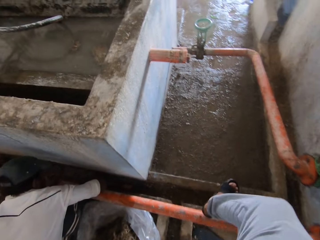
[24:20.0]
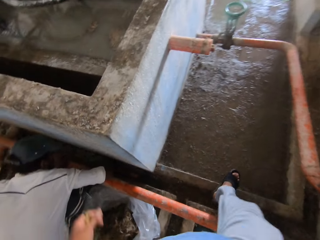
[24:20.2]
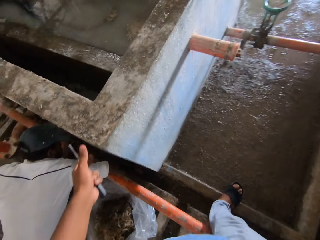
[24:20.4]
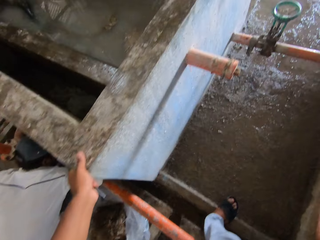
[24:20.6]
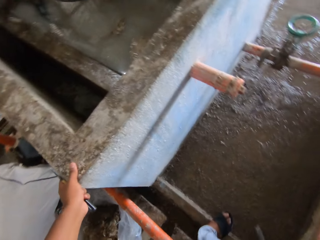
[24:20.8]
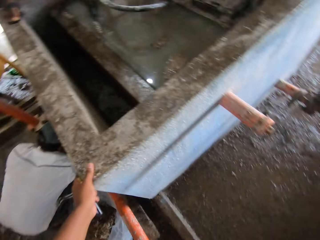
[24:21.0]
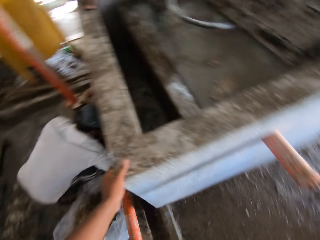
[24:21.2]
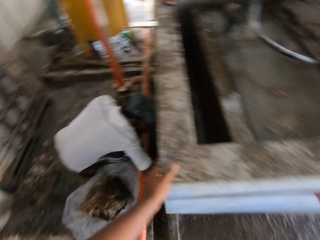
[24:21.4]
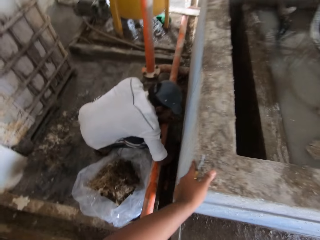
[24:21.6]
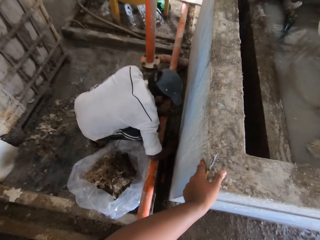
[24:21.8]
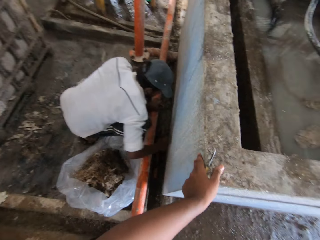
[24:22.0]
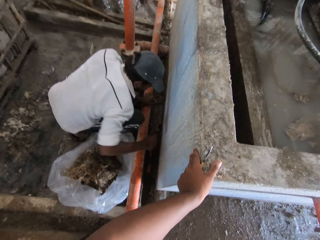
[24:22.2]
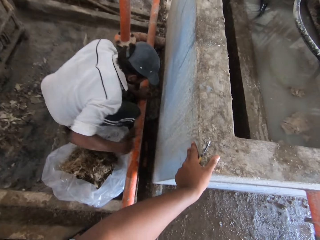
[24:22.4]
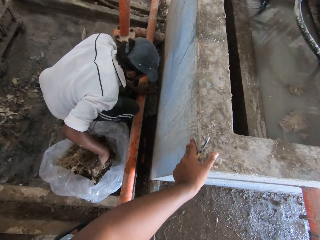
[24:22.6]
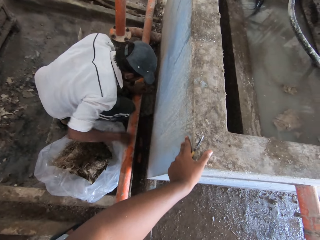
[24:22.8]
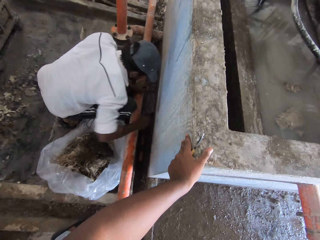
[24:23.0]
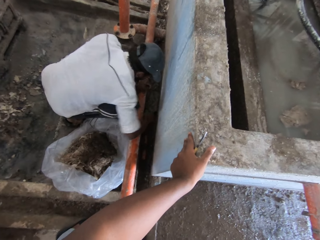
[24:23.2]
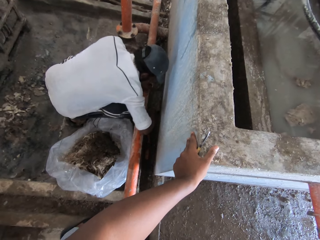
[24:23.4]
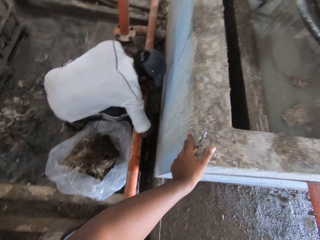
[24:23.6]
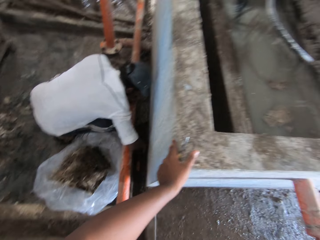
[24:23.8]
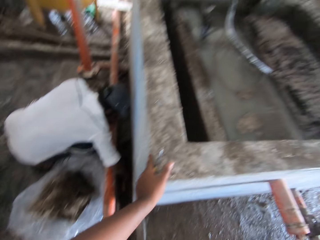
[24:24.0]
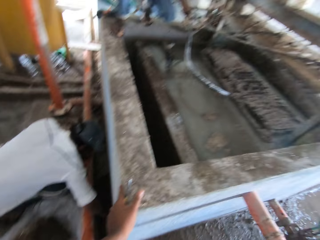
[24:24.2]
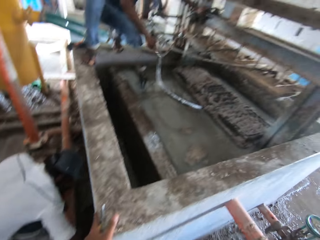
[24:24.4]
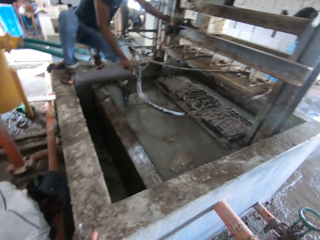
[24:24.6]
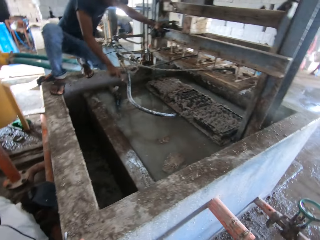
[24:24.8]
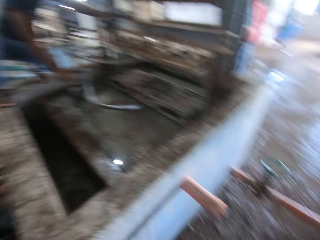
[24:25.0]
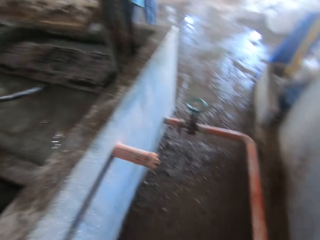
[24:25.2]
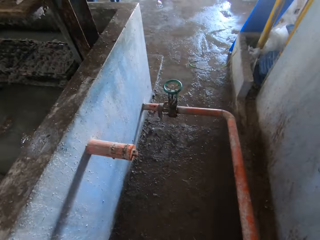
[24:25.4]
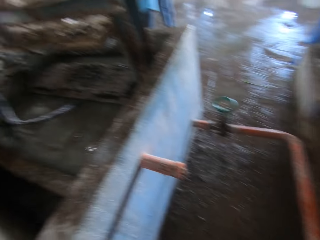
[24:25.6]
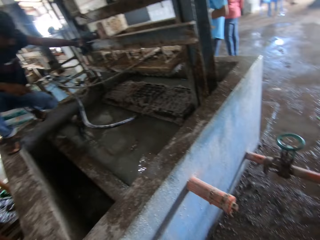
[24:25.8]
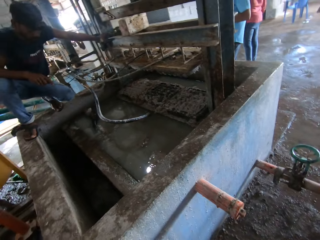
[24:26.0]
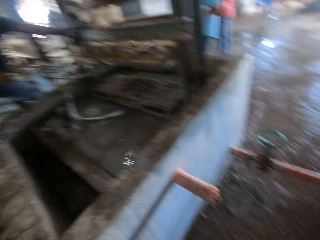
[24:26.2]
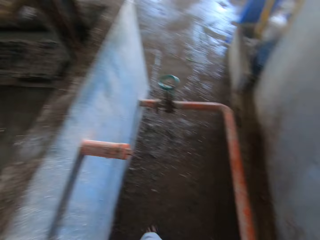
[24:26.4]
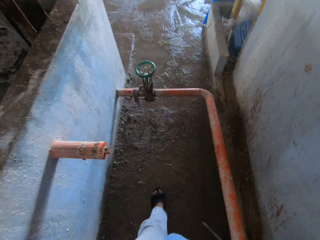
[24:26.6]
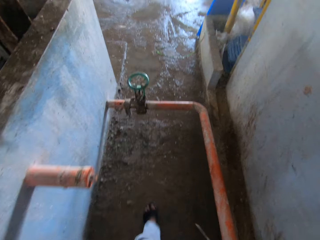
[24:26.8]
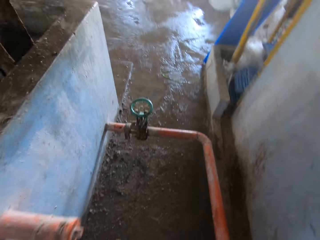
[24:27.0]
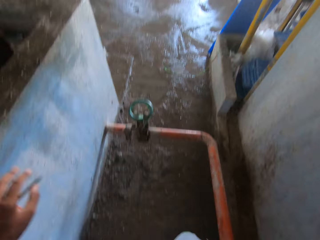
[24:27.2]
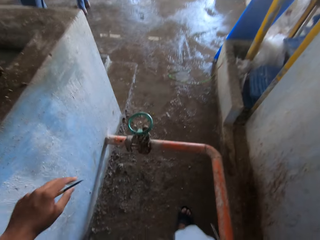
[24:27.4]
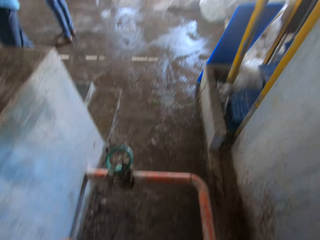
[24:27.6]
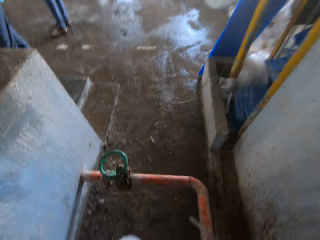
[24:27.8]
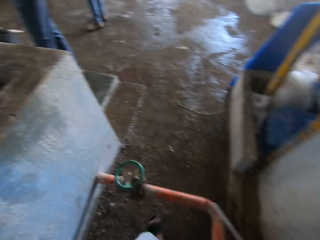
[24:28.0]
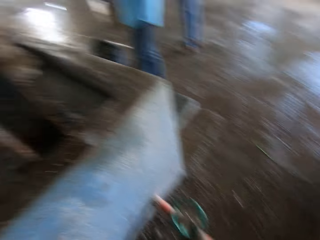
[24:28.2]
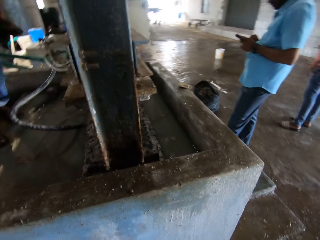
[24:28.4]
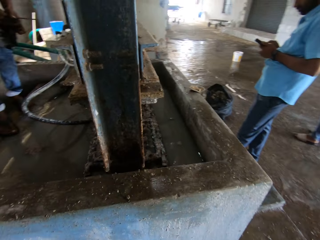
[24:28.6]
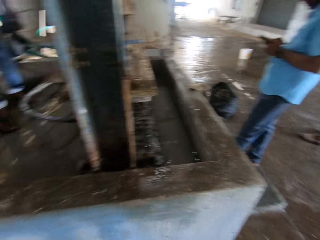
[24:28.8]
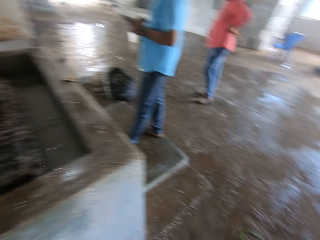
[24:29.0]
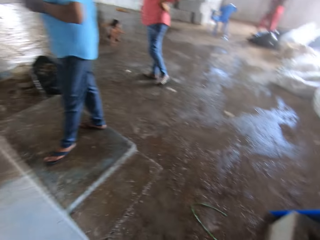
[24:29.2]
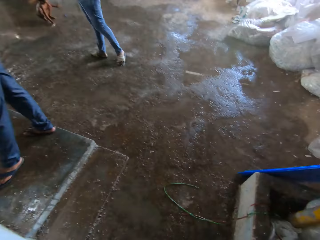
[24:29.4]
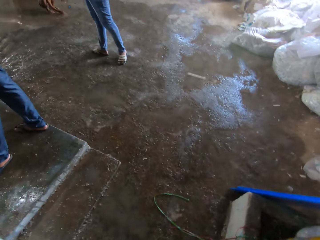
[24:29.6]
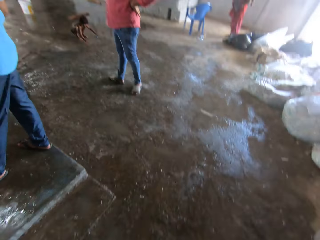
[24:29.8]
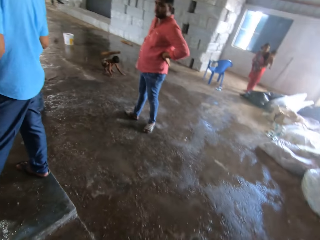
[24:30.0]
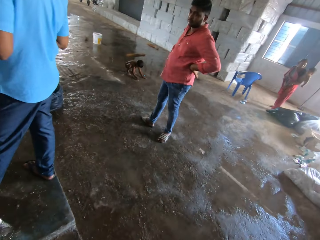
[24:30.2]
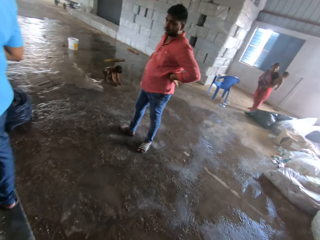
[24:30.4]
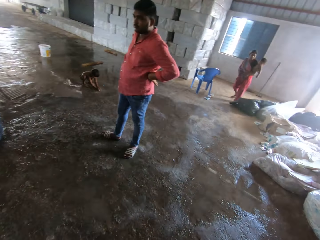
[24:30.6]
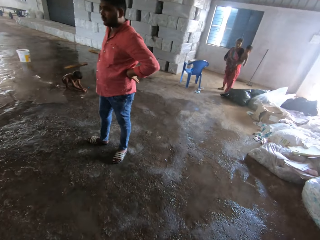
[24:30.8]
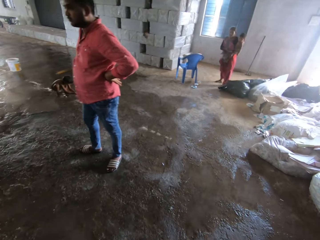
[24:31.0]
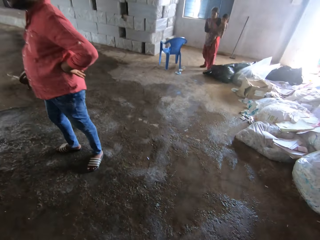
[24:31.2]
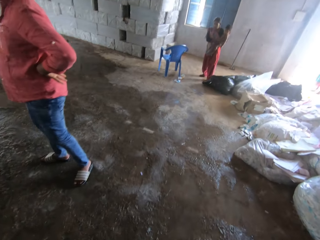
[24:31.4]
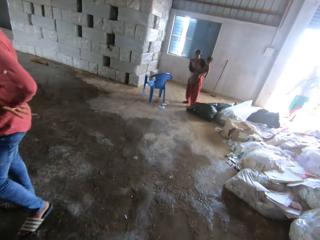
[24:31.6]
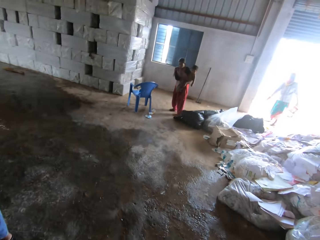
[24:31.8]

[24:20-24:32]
The camera wearer puts the left hand on the brick. A person removes cement with a sand spoon. The camera wearer stares in the room. They walk across the warehouse.

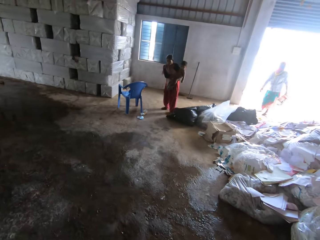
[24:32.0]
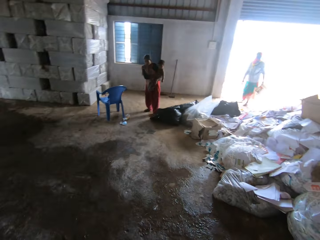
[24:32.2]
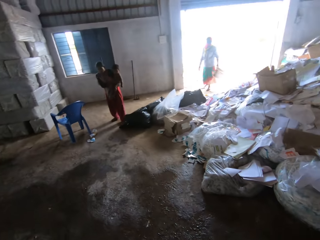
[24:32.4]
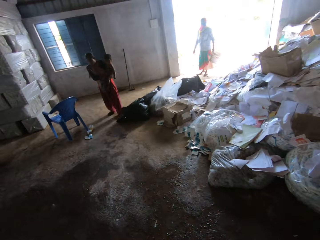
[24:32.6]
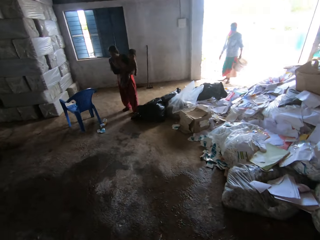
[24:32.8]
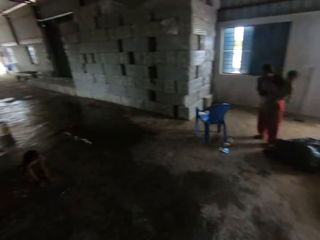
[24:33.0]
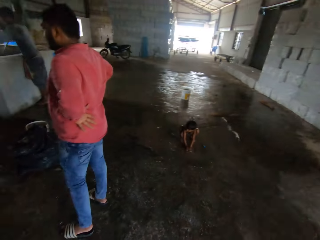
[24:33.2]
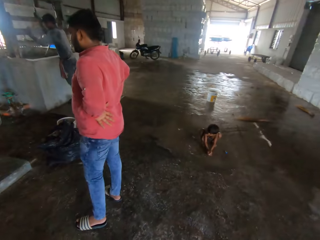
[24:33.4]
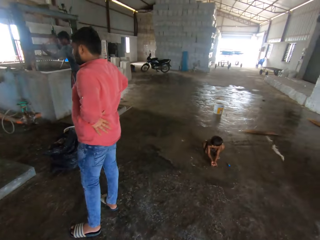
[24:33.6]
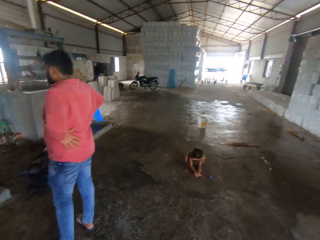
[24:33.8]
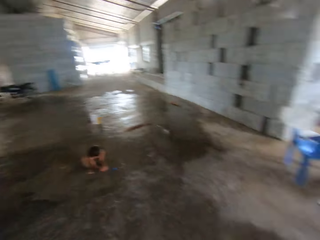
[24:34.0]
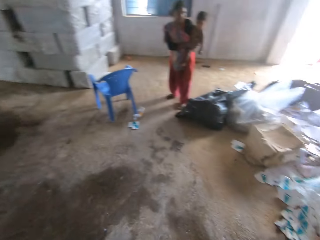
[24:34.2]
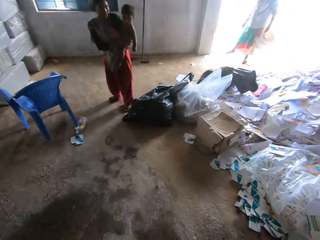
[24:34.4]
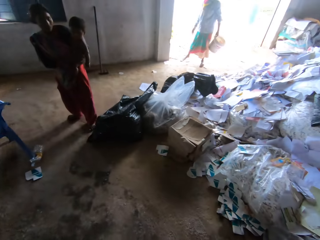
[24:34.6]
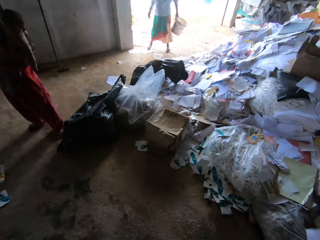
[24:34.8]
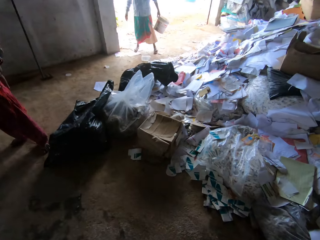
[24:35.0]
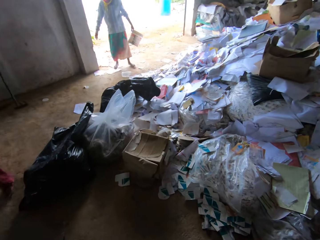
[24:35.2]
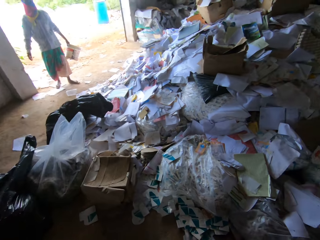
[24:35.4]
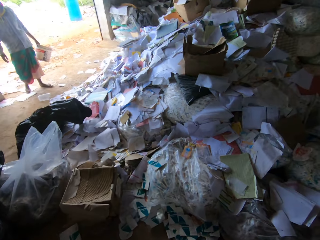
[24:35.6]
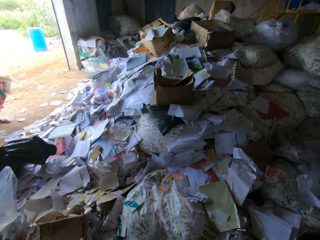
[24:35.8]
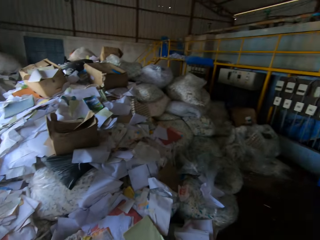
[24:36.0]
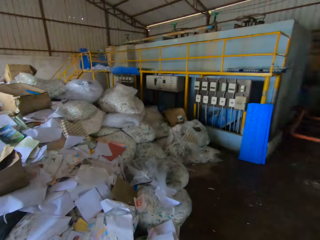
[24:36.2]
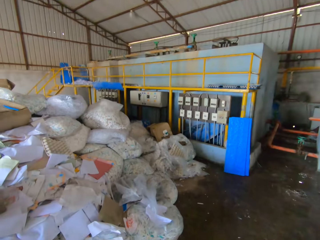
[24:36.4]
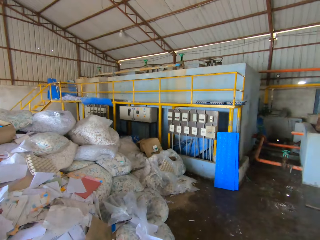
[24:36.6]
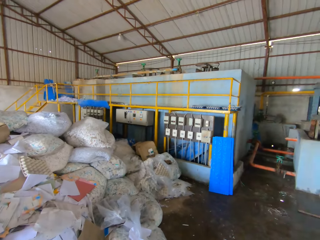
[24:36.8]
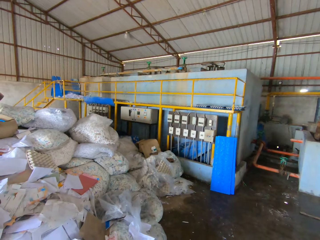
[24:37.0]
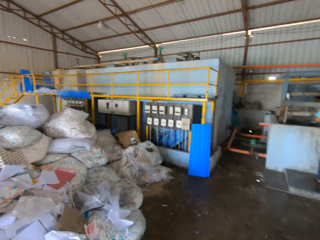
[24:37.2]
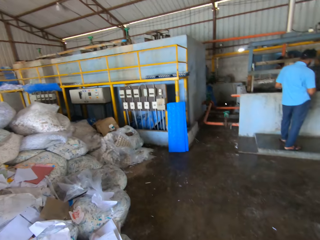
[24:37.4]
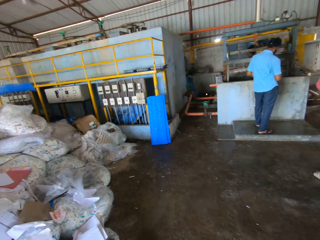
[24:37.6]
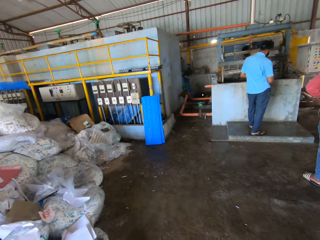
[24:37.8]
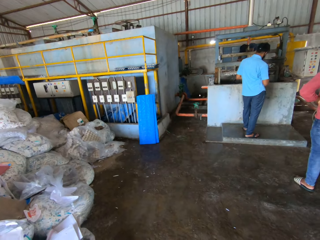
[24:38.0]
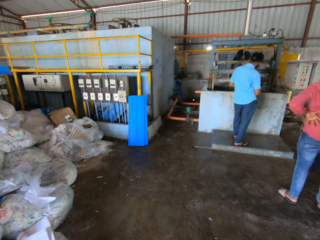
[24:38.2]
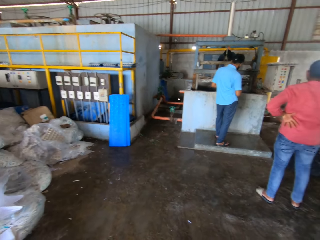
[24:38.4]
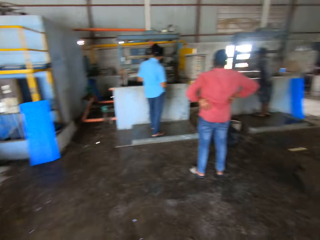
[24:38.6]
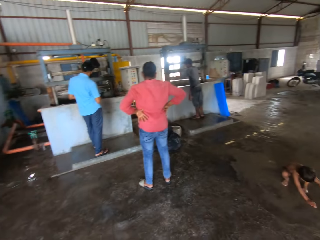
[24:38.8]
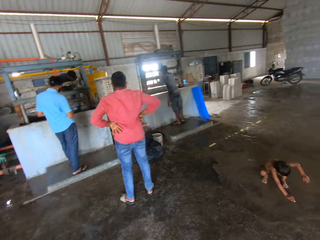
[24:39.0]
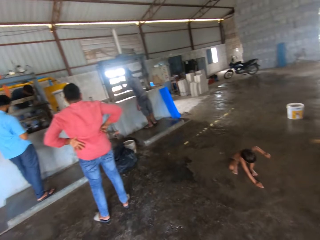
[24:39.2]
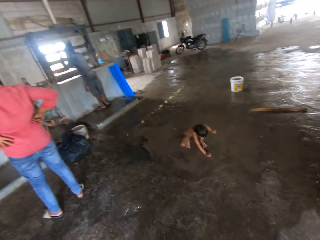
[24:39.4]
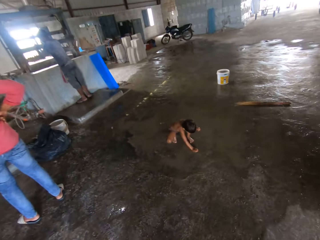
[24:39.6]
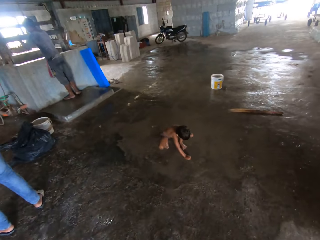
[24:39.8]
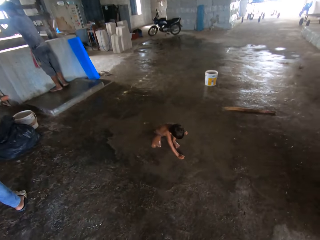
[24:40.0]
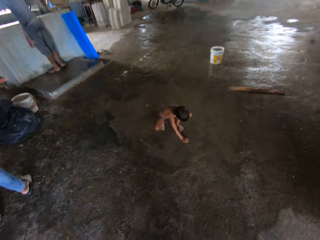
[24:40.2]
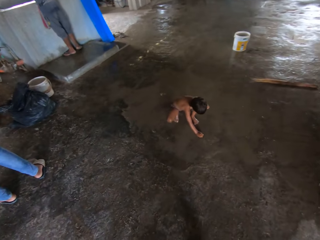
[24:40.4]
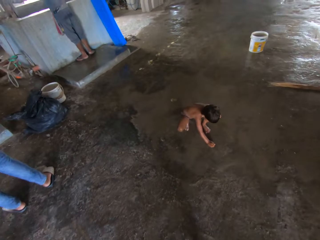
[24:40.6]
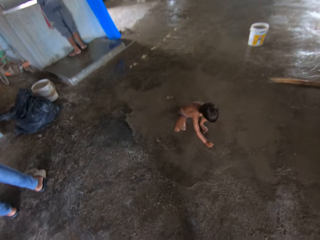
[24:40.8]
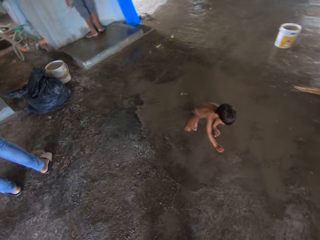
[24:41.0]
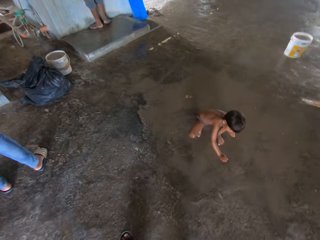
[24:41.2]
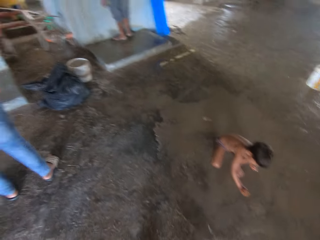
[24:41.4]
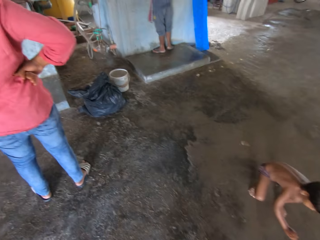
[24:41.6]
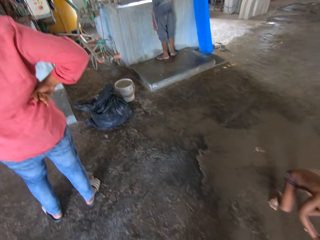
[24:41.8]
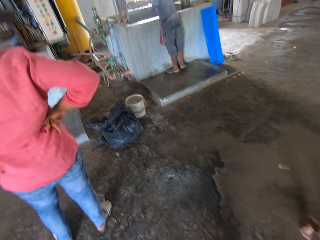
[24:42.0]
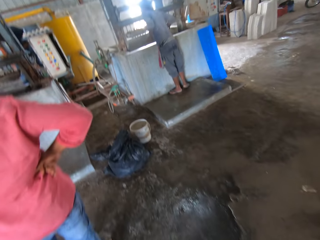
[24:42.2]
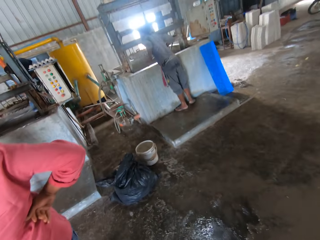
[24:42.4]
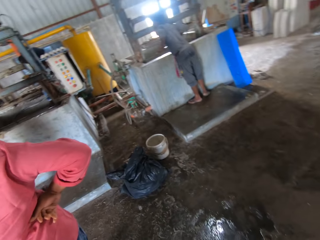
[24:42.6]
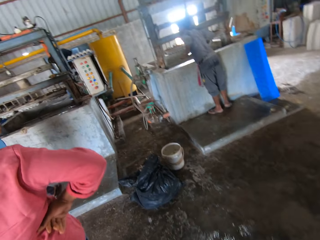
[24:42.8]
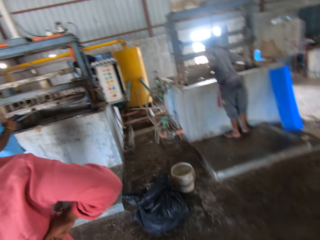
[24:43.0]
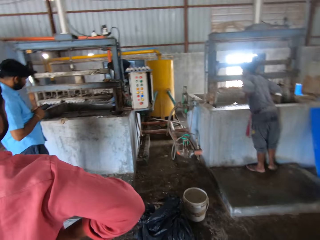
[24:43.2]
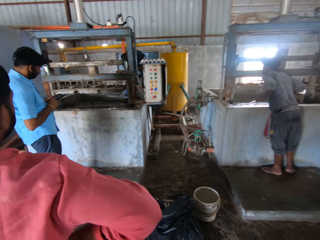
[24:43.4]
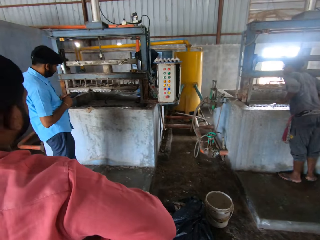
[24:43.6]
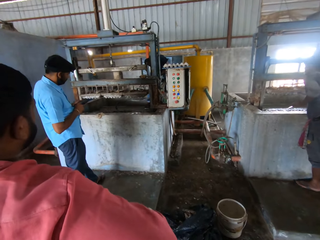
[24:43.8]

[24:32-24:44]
The camera wearer looks around the warehouse. They walk across the warehouse.
